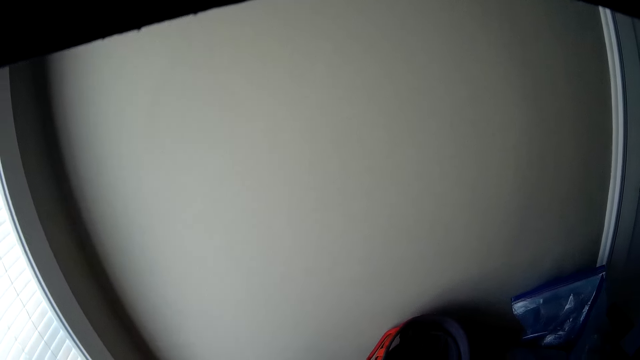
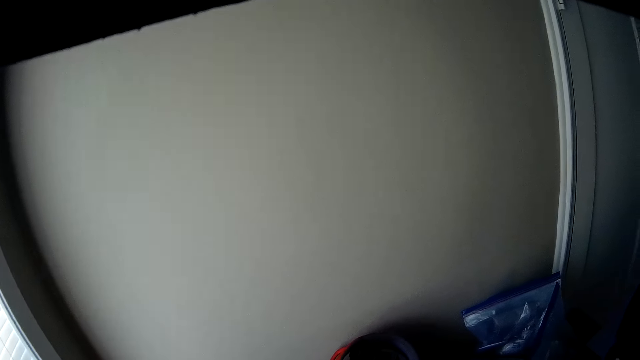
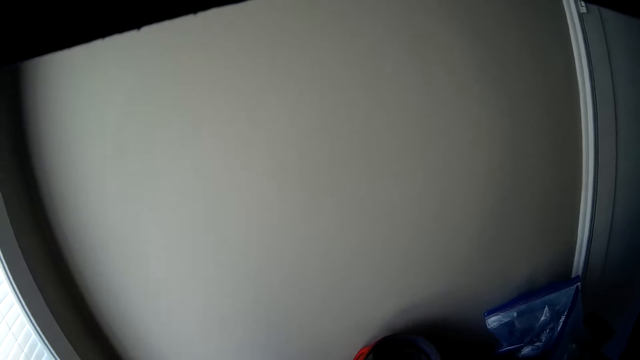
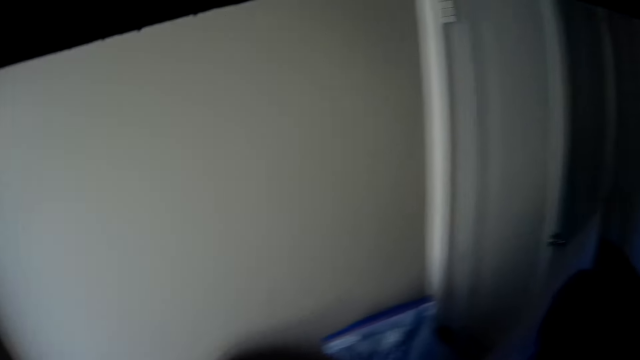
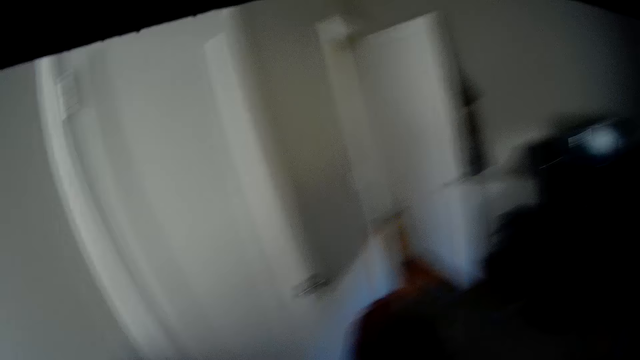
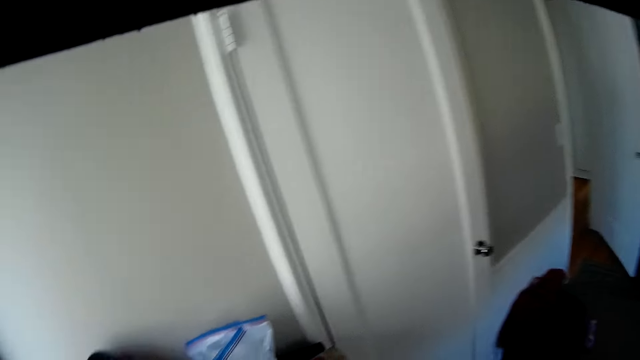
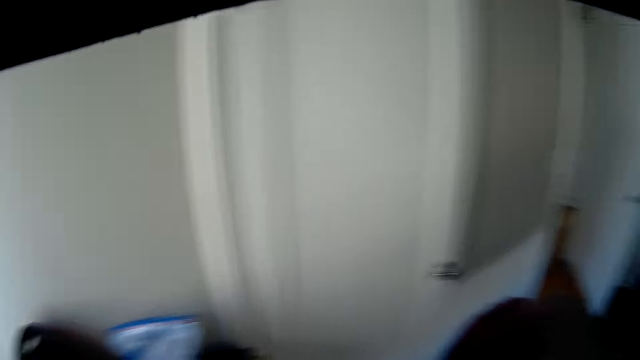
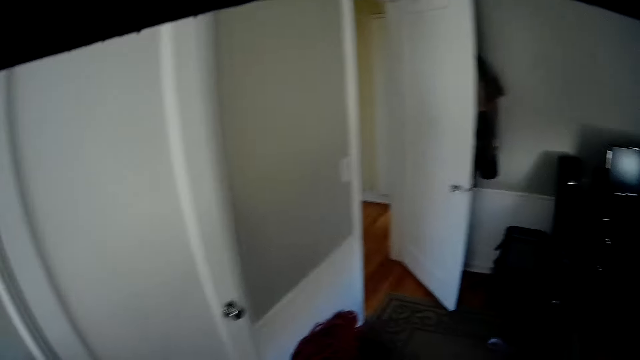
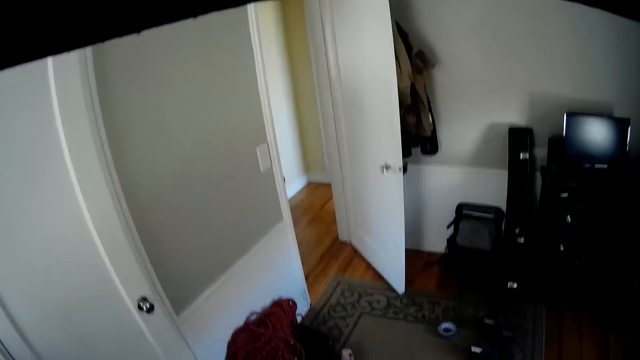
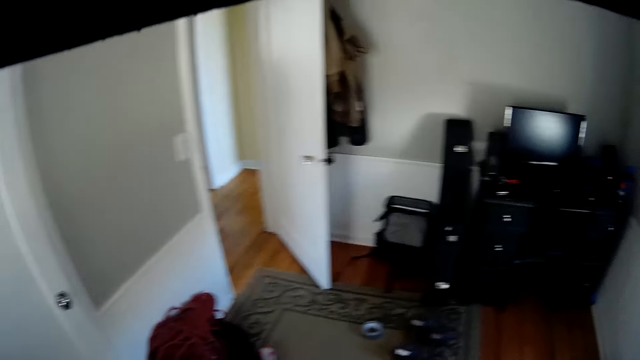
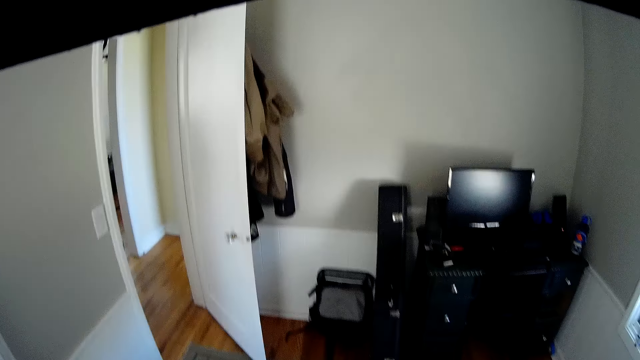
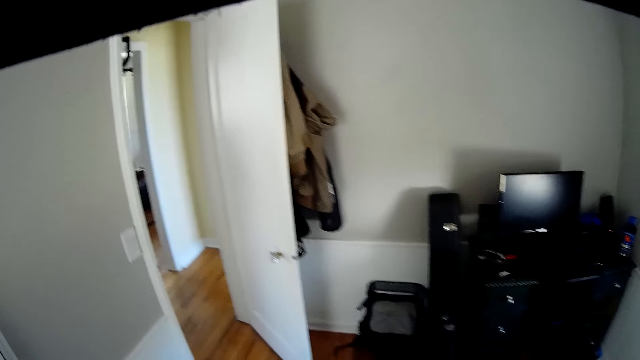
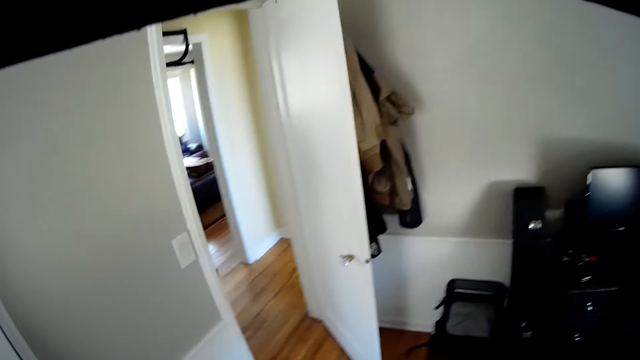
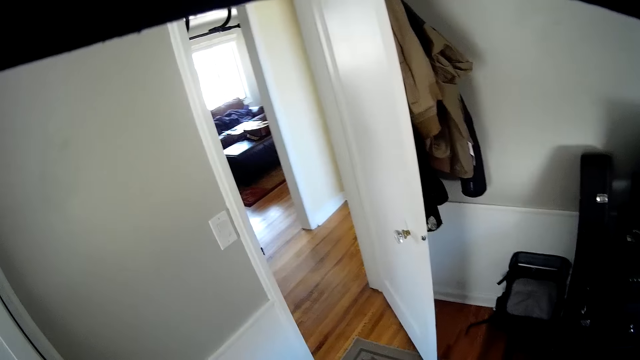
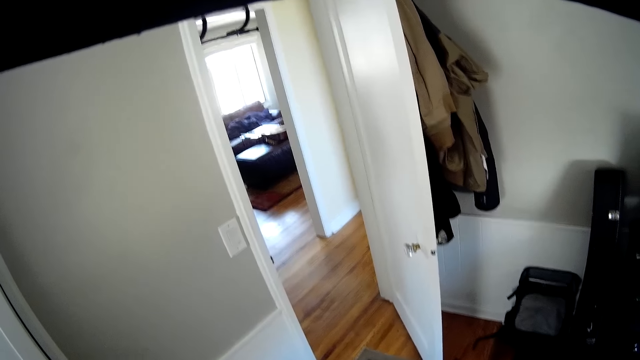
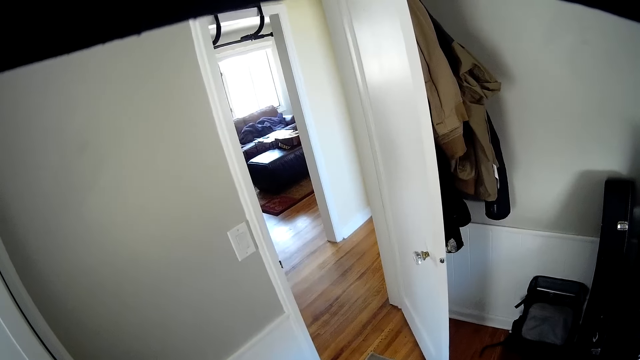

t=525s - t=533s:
The camera wearer walks in the room.

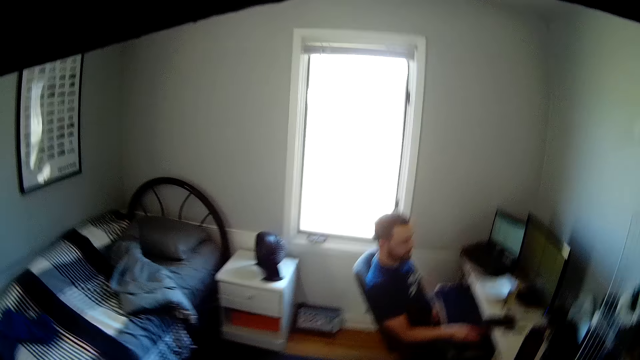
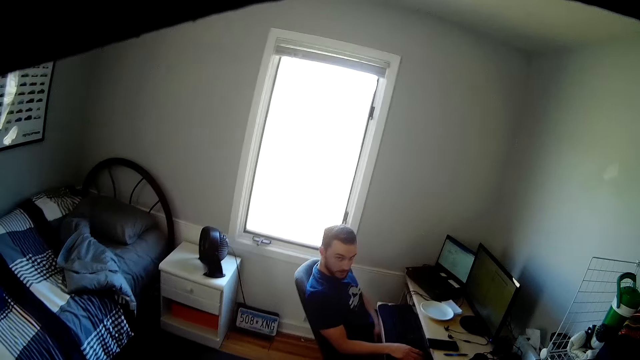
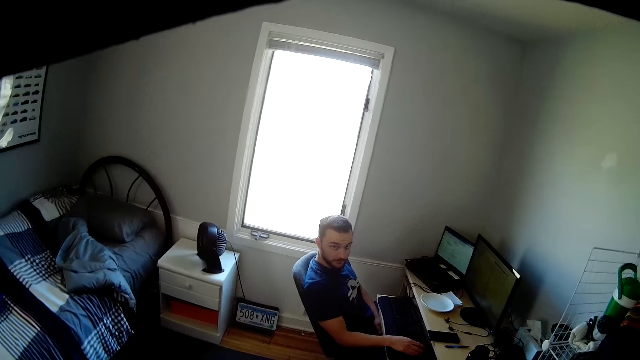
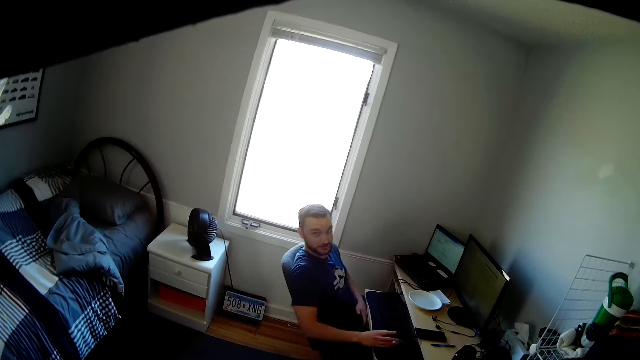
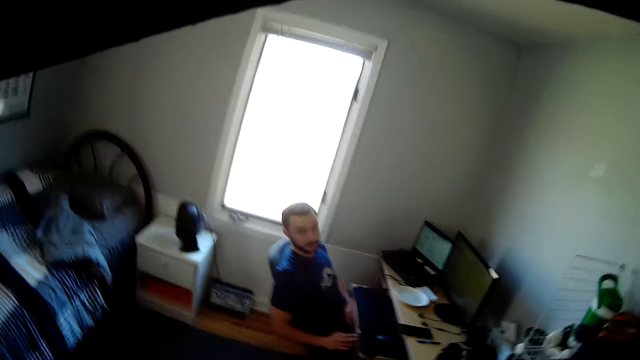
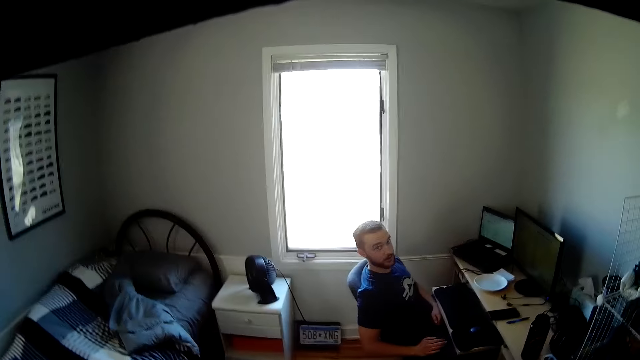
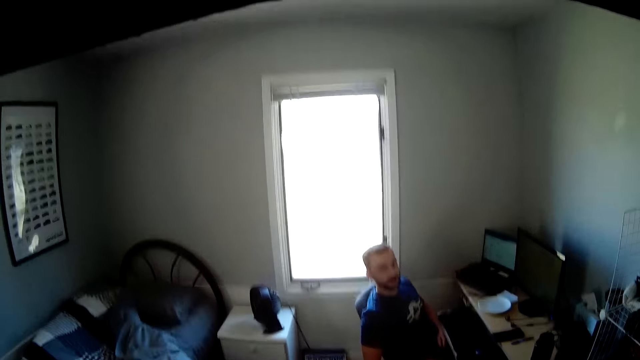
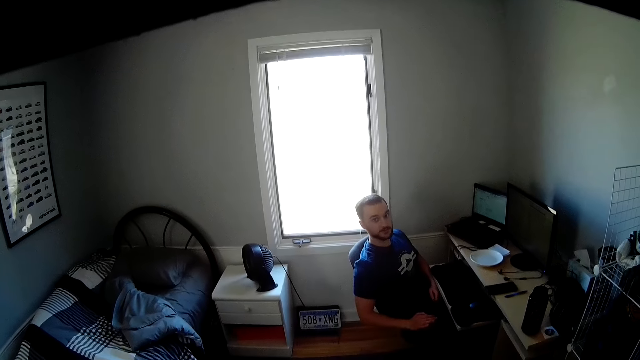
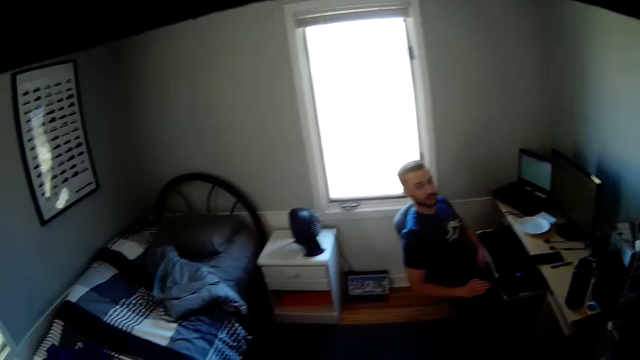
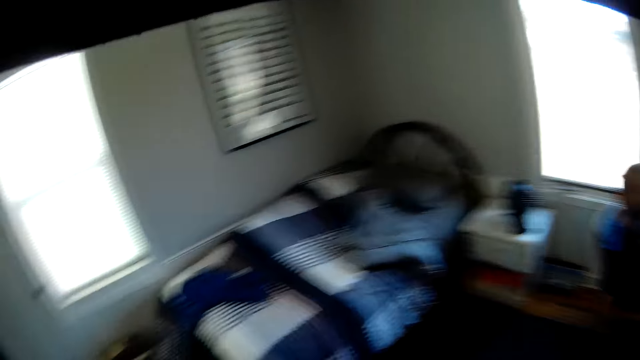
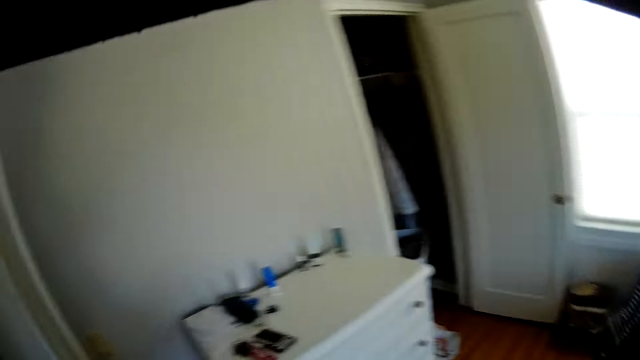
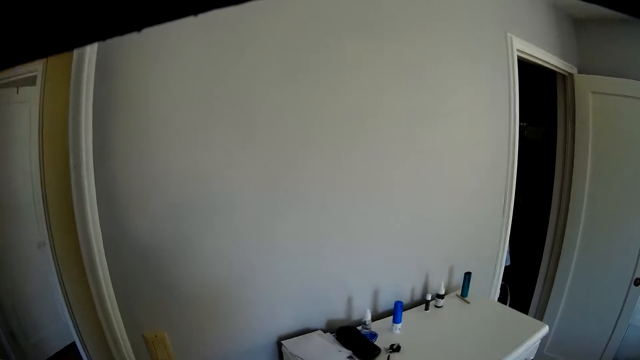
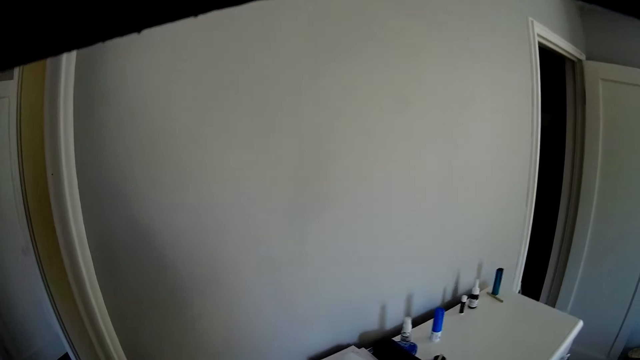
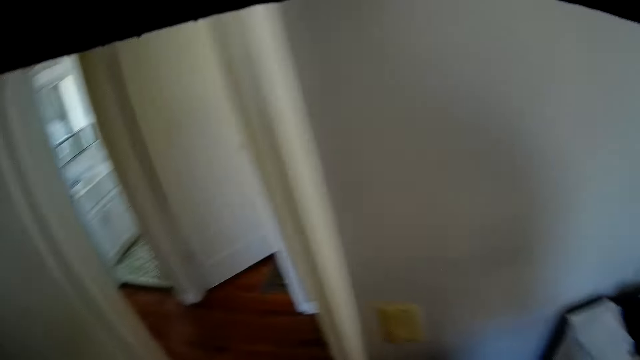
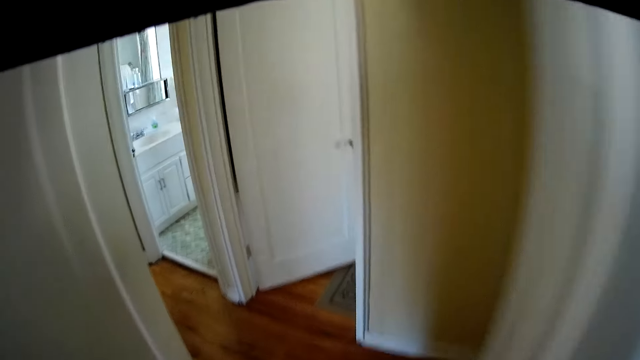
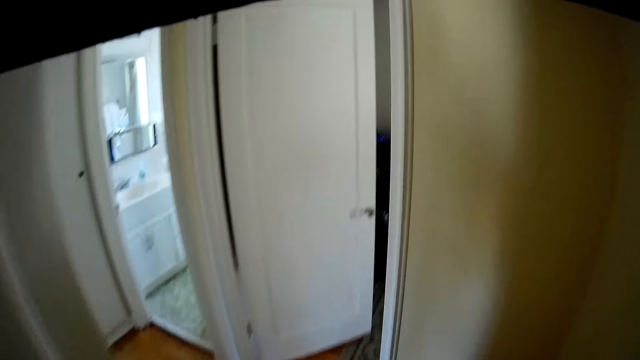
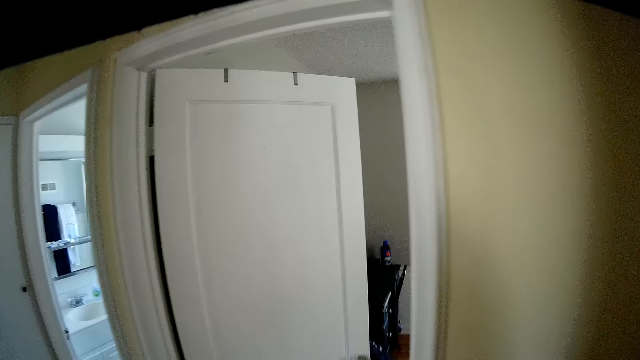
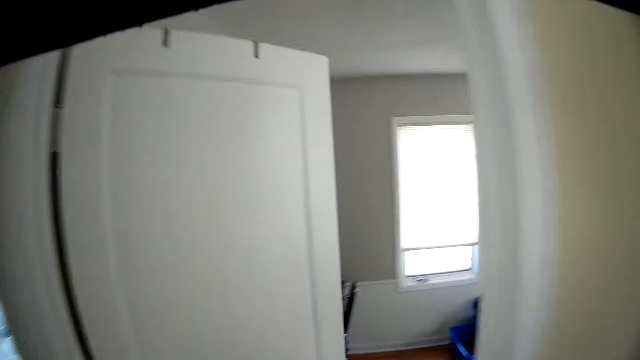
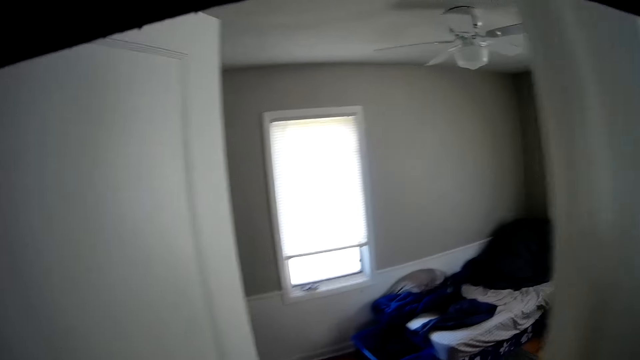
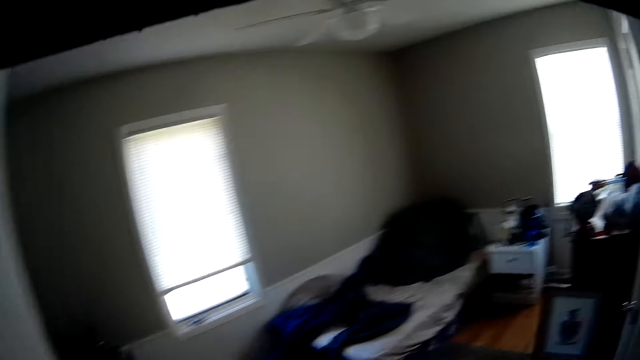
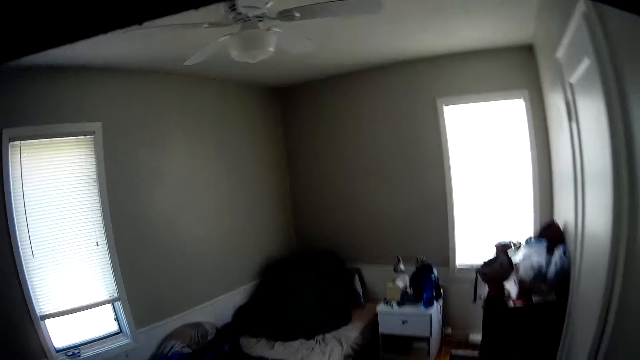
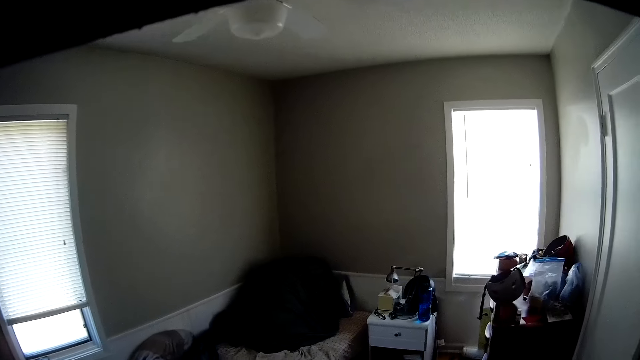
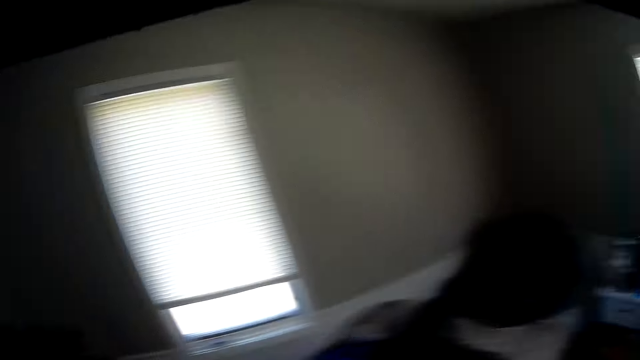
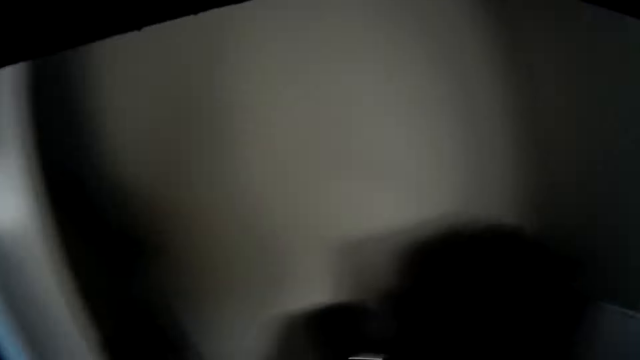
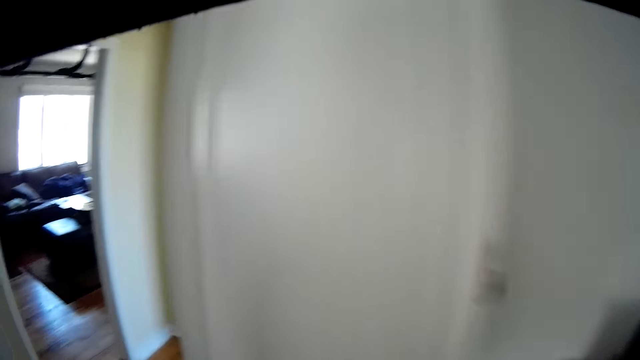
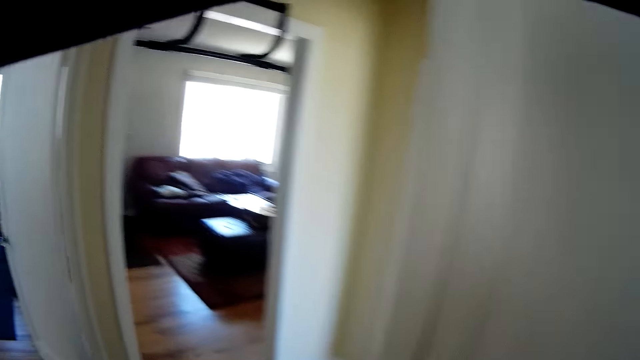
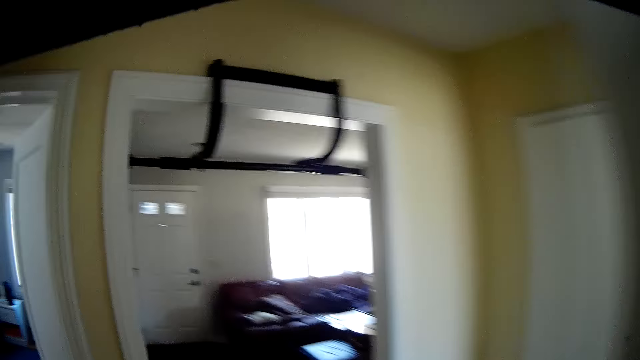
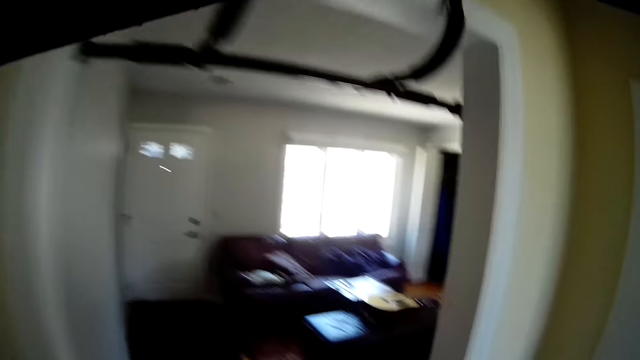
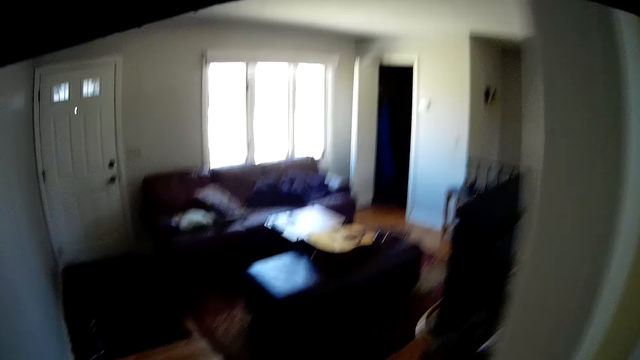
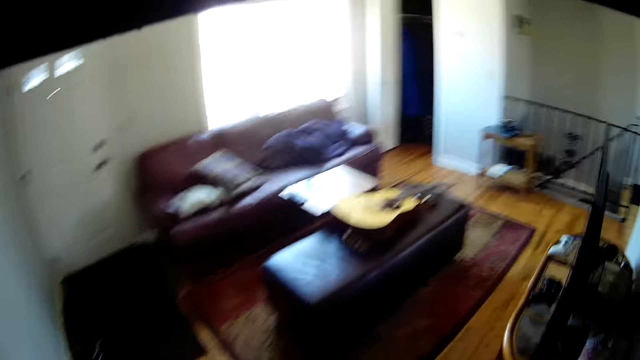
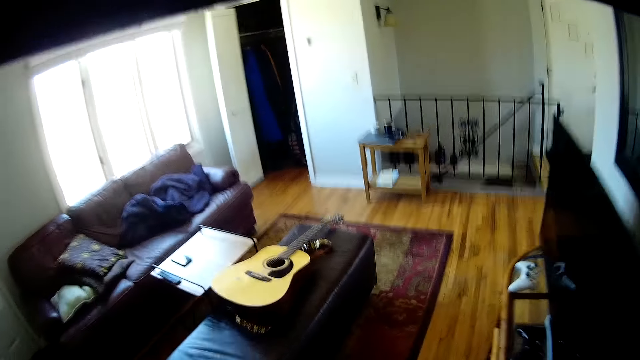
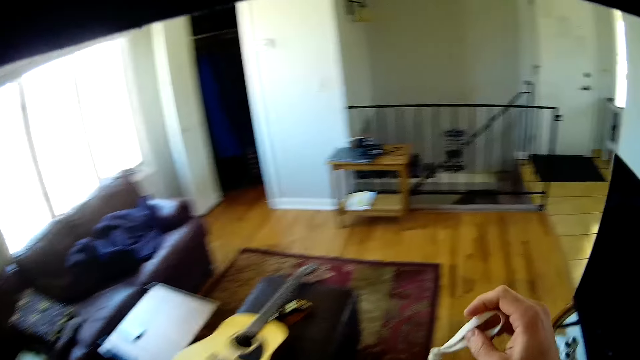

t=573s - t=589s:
A man removes the hand on the keyboard. The camera wearer walks back into the first bedroom. They walk out of the bedroom to a wardrobe in the sitting room.
